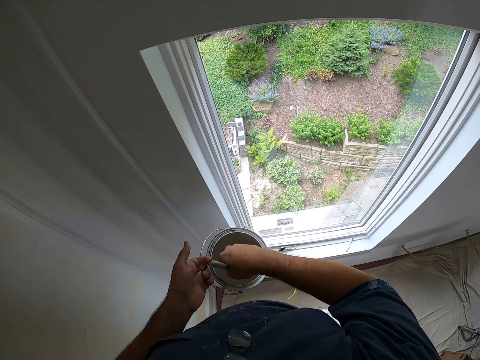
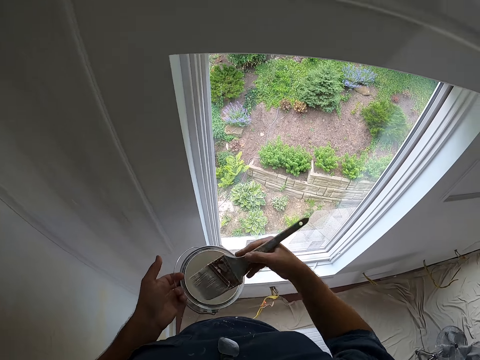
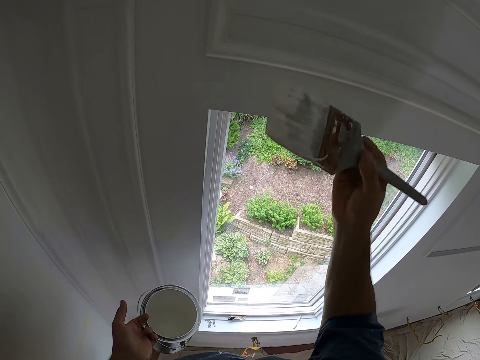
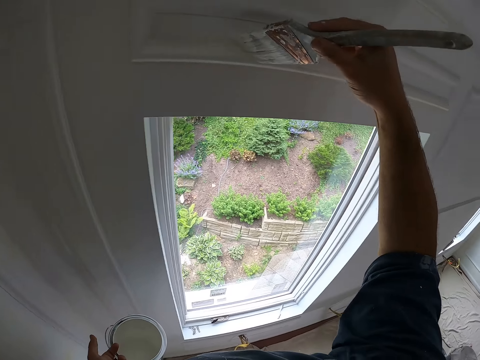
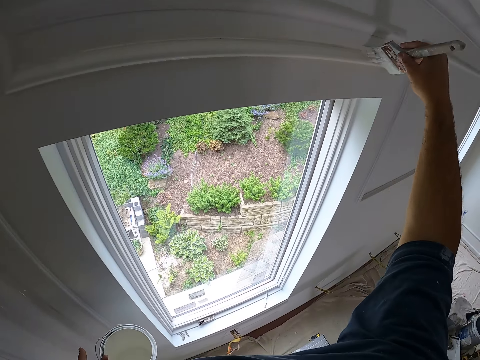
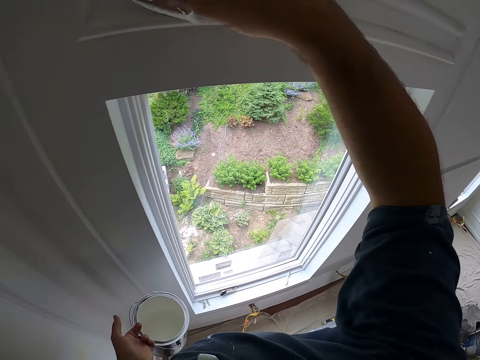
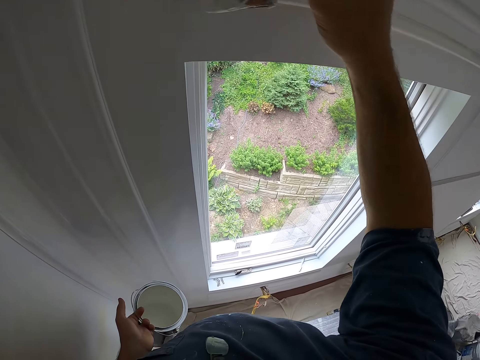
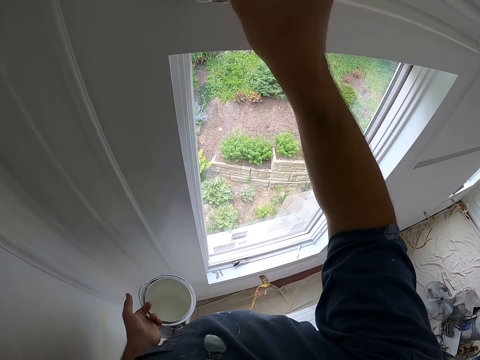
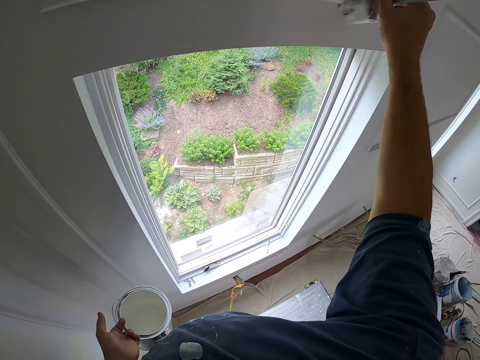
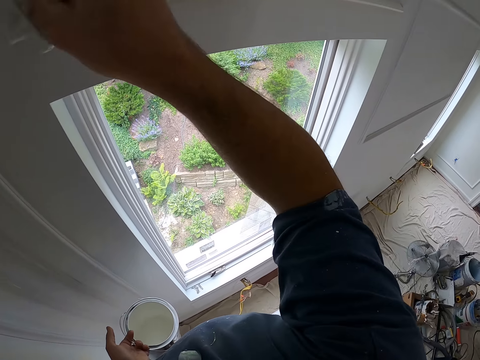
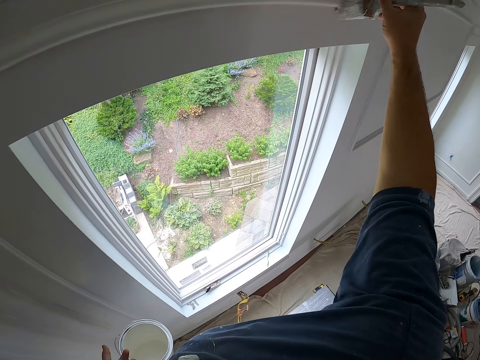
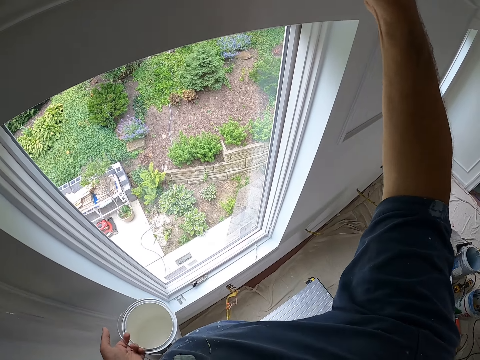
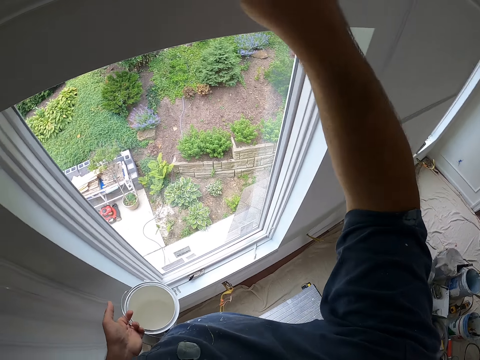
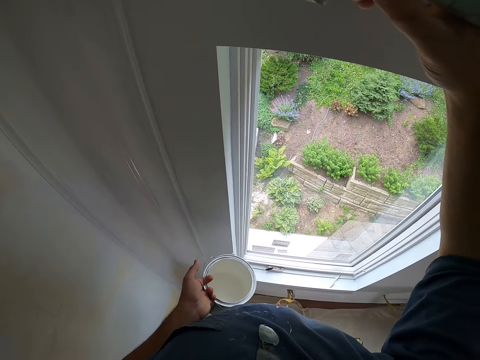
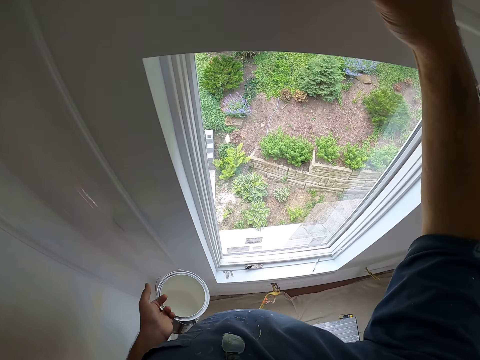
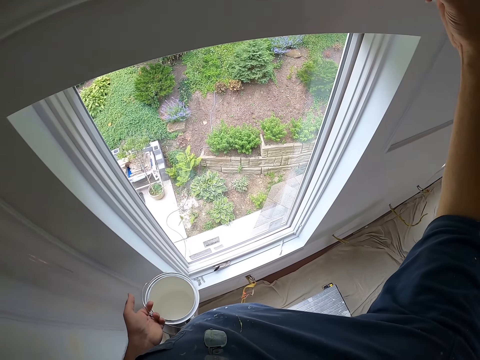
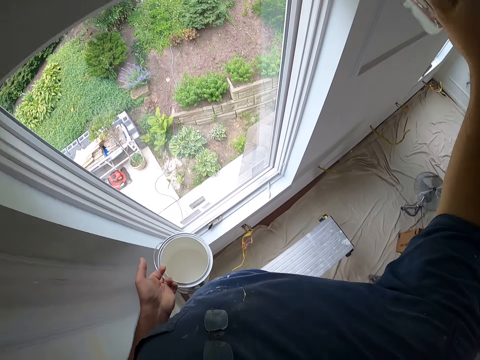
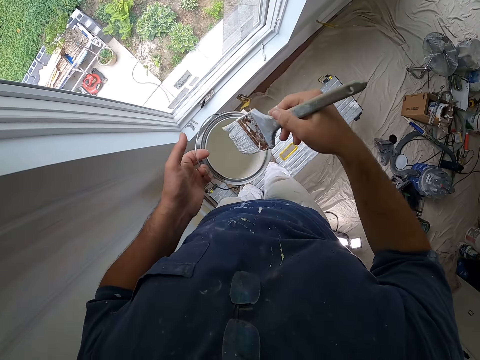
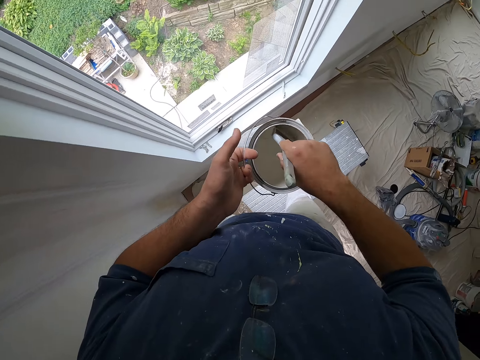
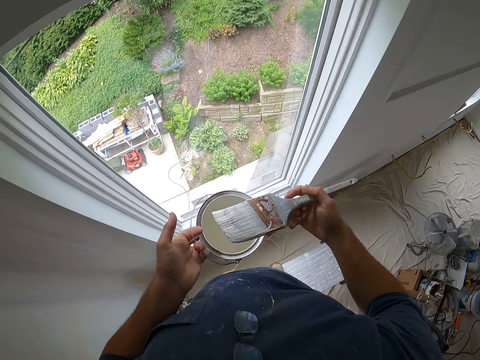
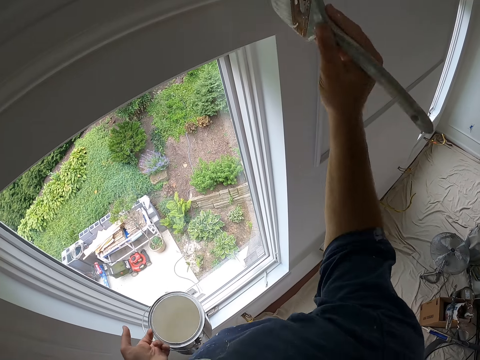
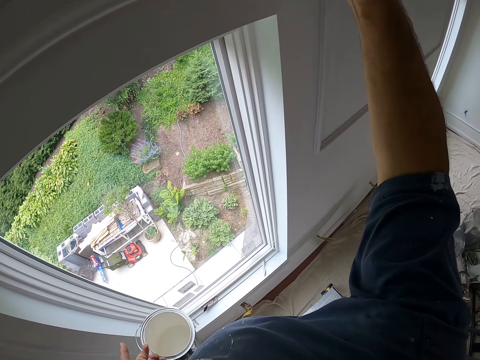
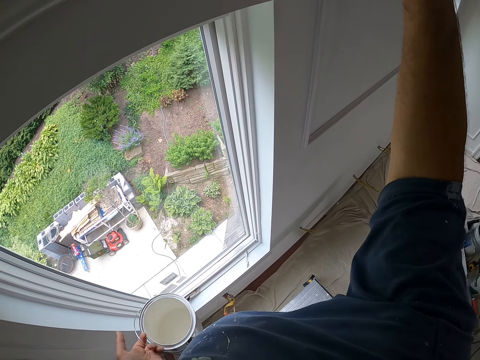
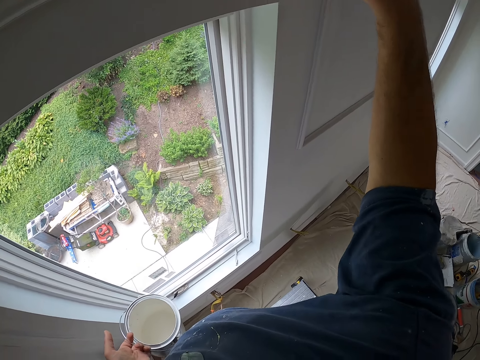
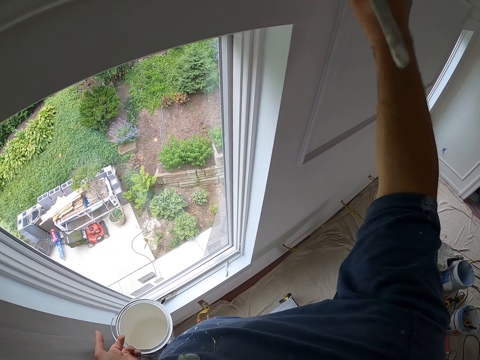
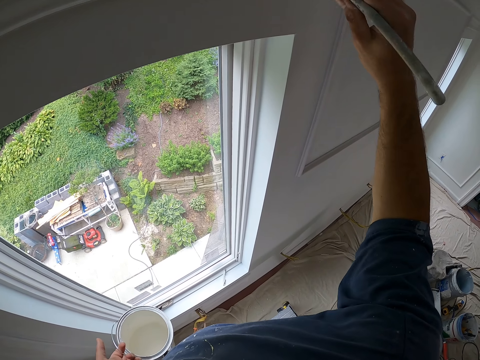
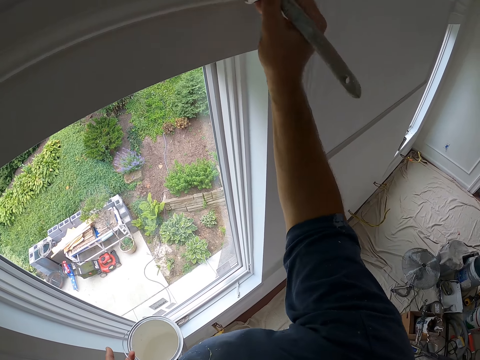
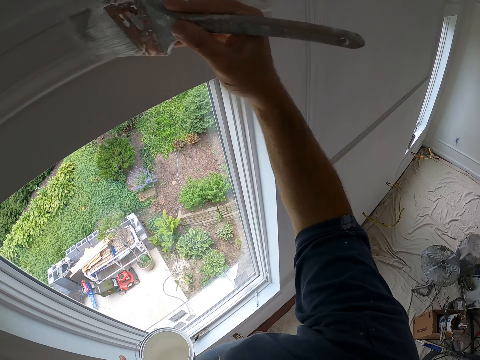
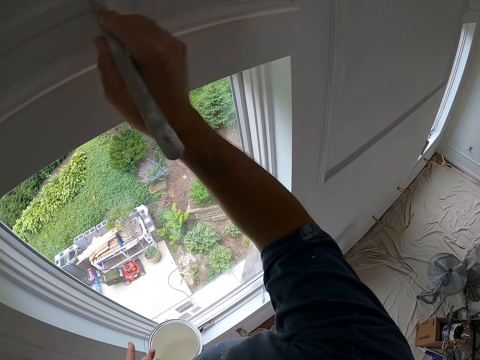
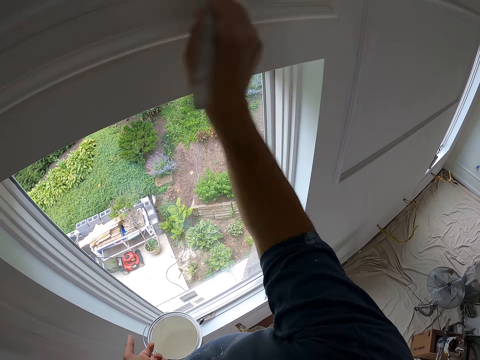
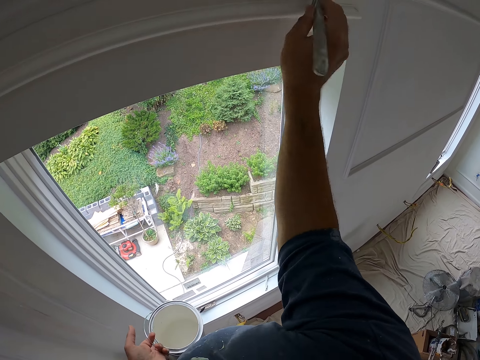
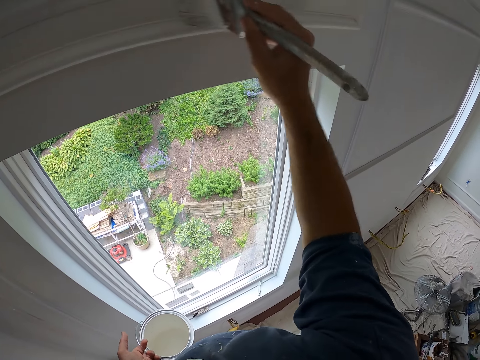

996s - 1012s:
The camera wearer dips the painting brush in the paint can. They paint the window or wall with the painting brush. They dip the painting brush in the paint can. They paint the window or wall with the painting brush.

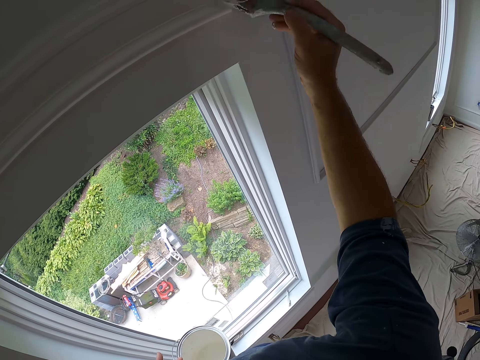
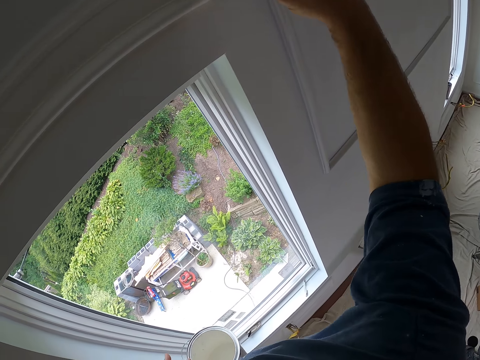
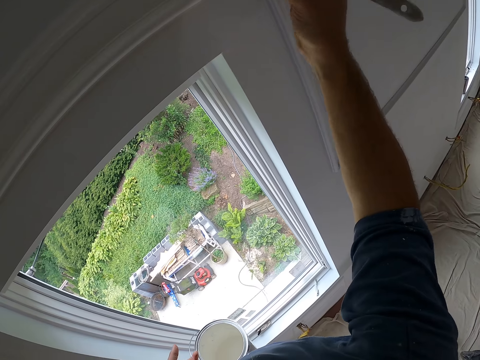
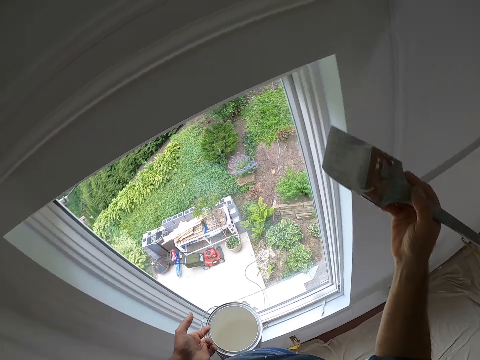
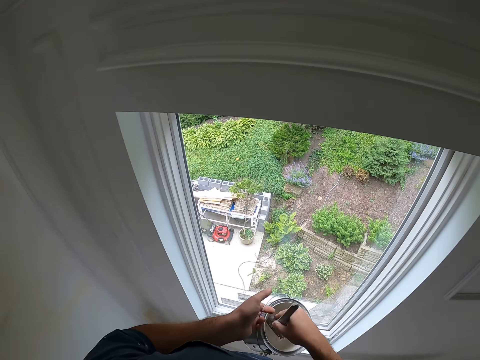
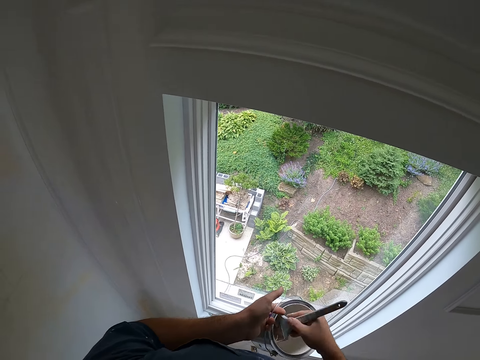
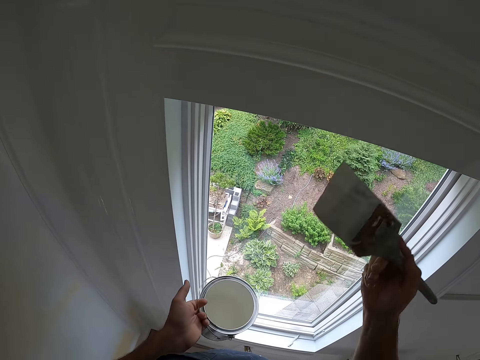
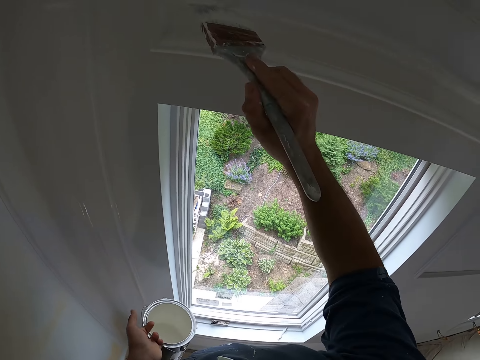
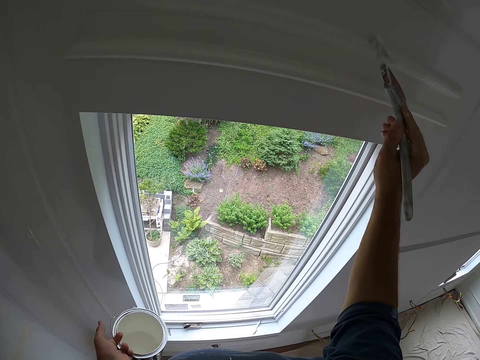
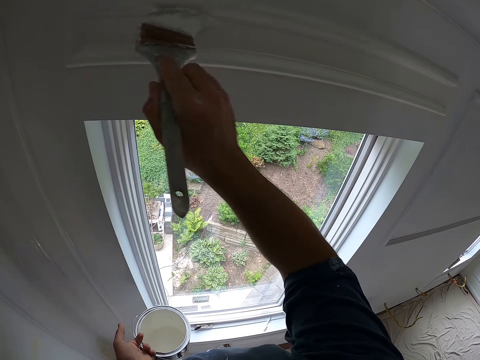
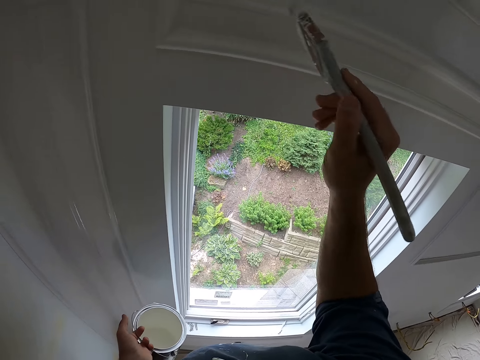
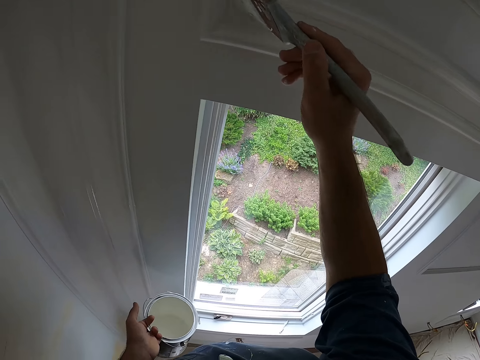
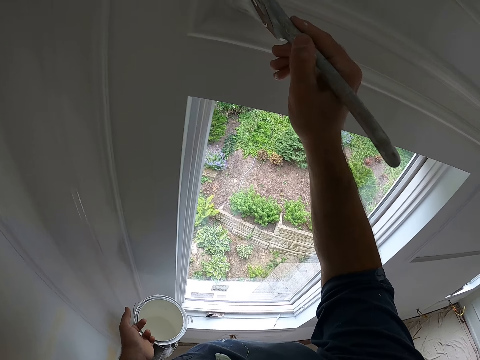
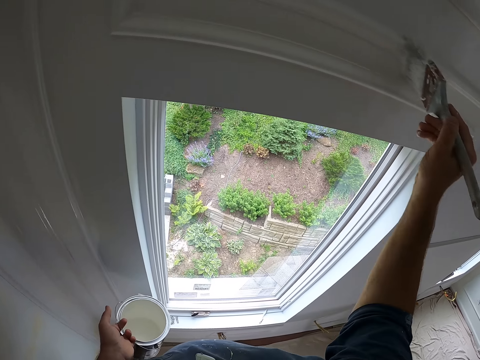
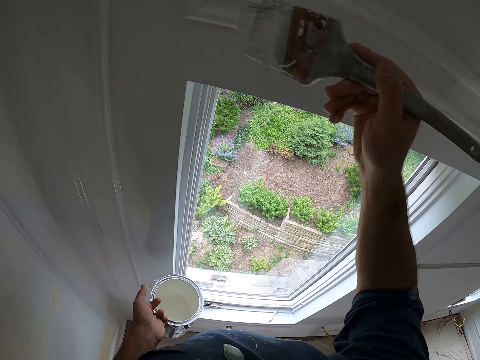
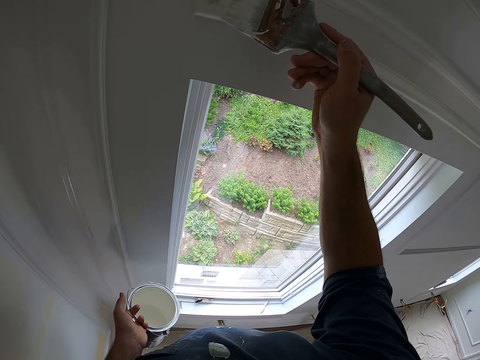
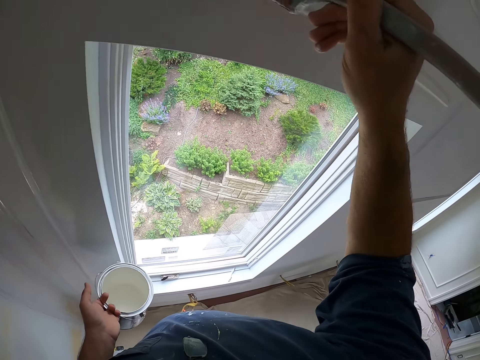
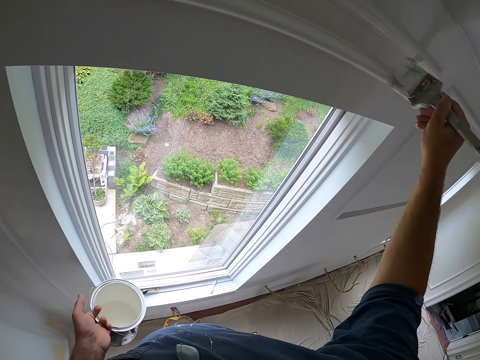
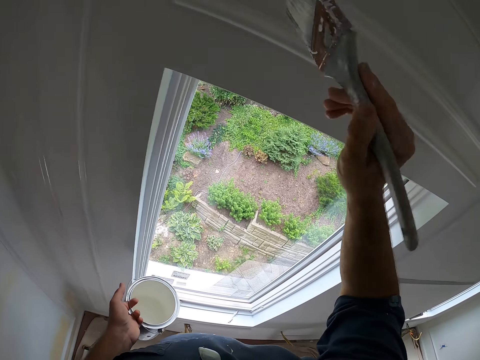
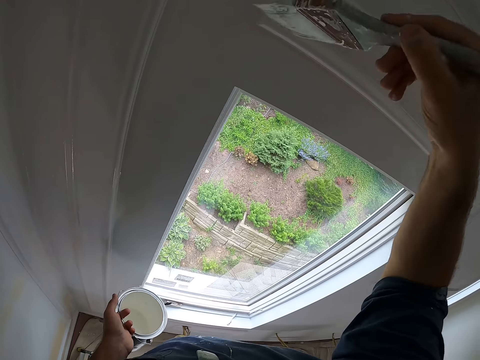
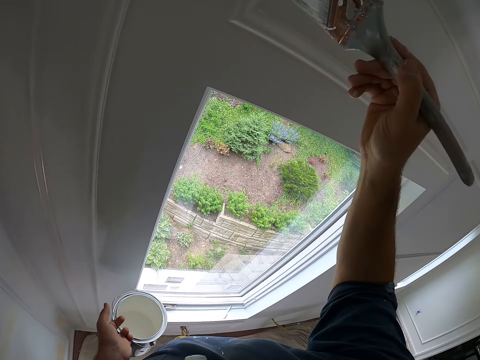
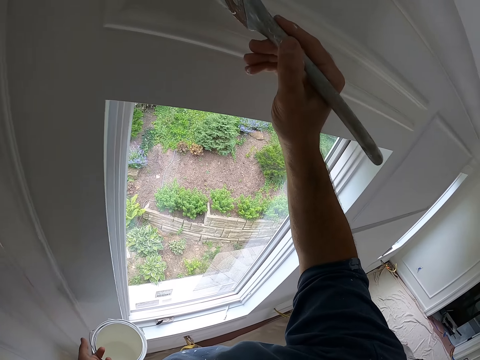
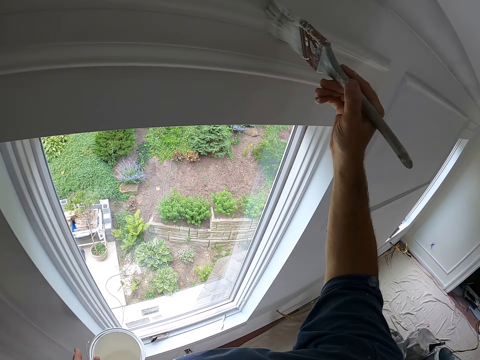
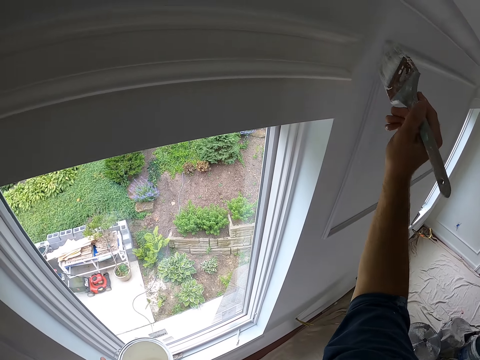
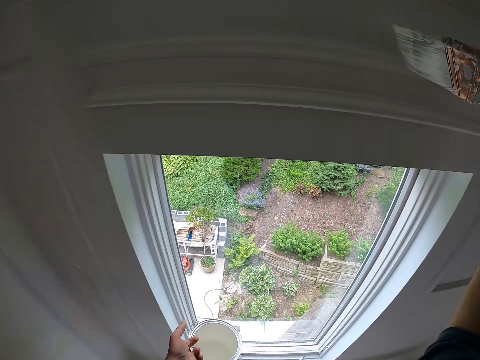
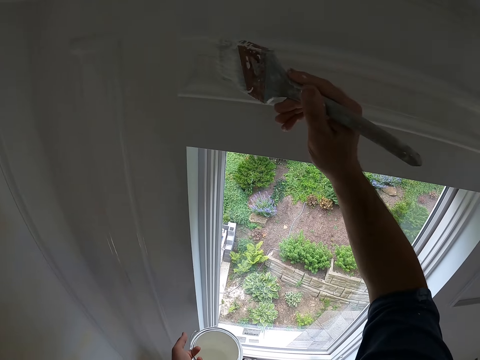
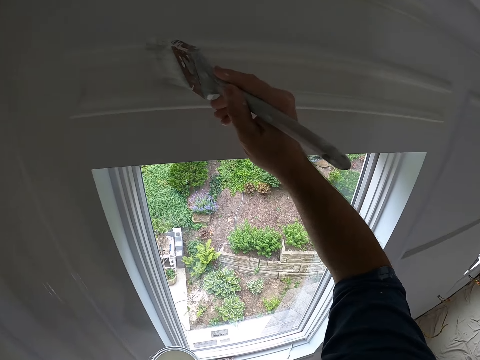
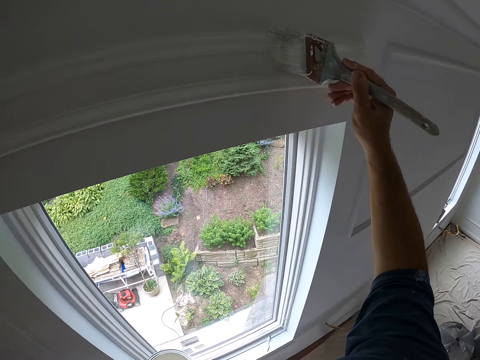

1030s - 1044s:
The camera wearer dips the painting brush in the paint can. They paint the window with the painting brush. They paint the wall with the brush.
